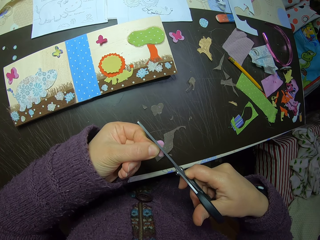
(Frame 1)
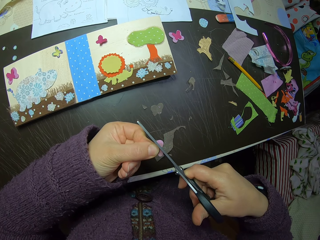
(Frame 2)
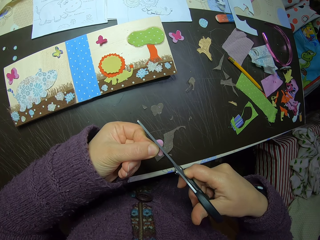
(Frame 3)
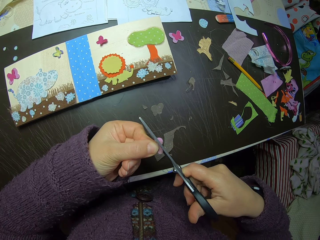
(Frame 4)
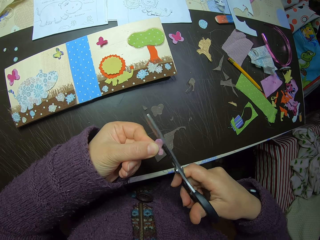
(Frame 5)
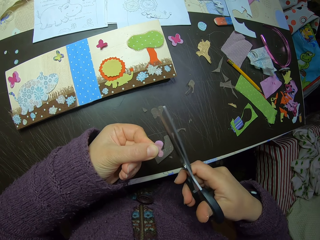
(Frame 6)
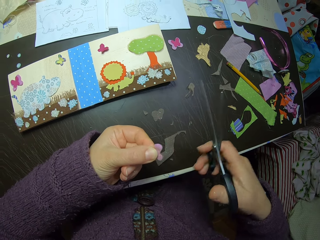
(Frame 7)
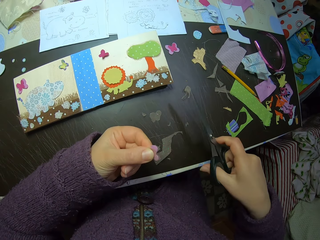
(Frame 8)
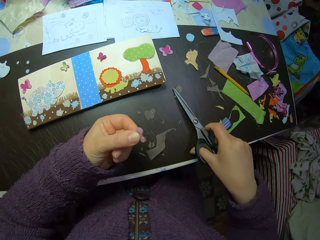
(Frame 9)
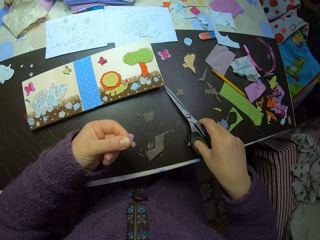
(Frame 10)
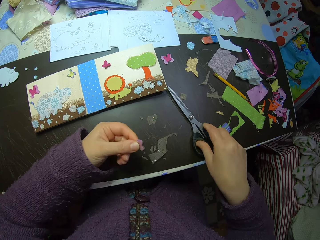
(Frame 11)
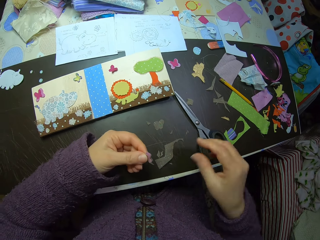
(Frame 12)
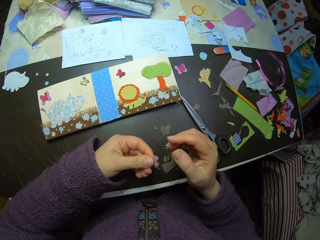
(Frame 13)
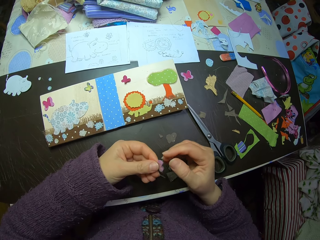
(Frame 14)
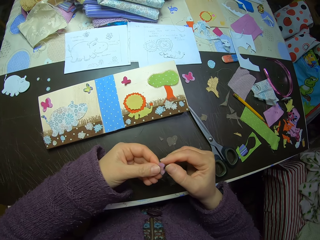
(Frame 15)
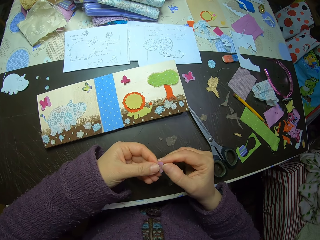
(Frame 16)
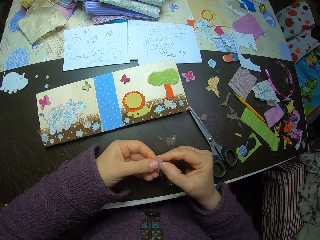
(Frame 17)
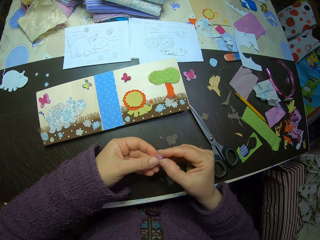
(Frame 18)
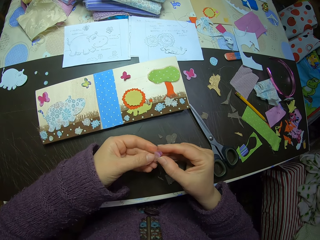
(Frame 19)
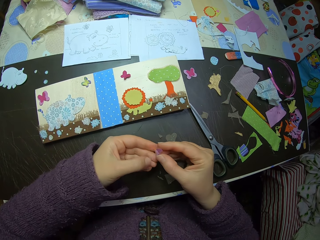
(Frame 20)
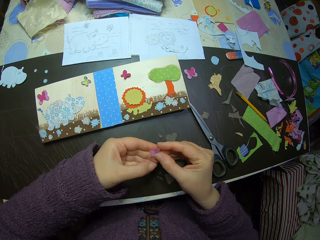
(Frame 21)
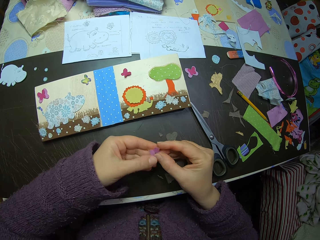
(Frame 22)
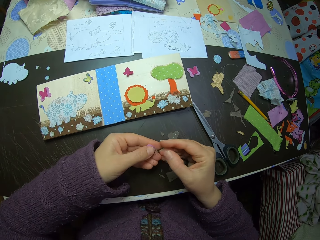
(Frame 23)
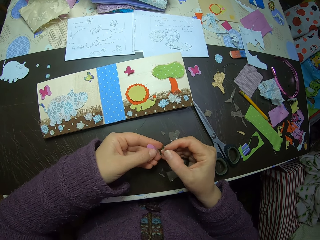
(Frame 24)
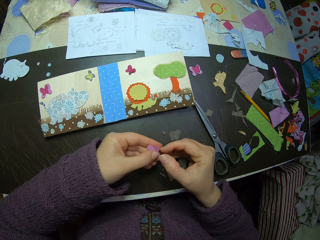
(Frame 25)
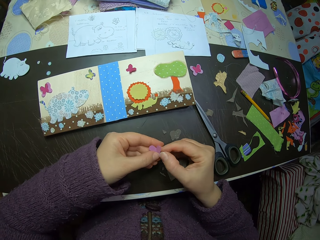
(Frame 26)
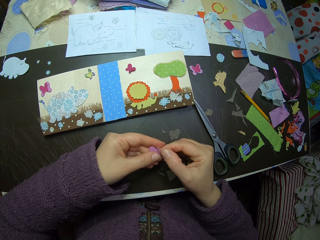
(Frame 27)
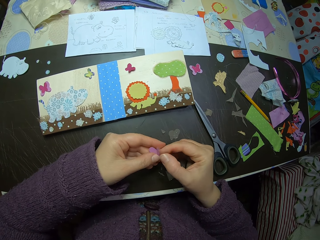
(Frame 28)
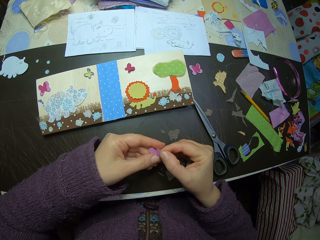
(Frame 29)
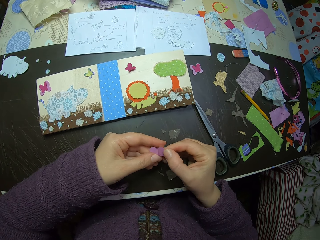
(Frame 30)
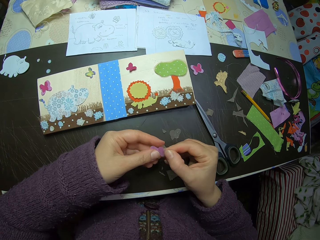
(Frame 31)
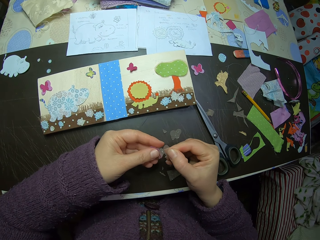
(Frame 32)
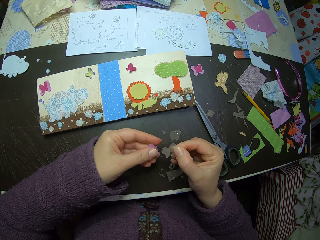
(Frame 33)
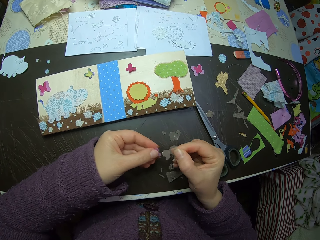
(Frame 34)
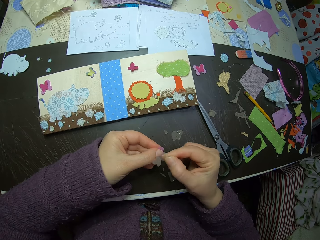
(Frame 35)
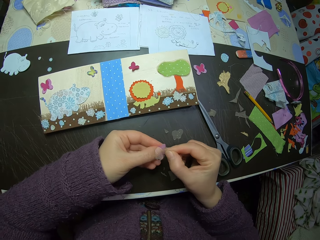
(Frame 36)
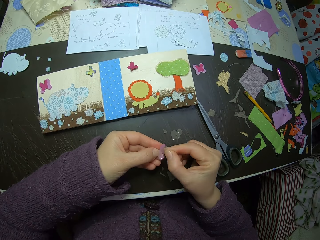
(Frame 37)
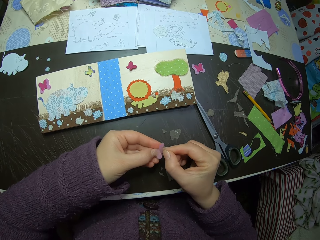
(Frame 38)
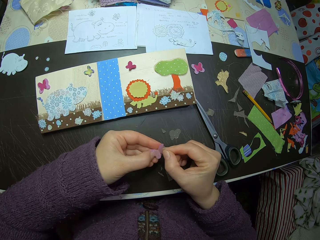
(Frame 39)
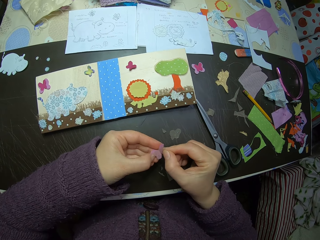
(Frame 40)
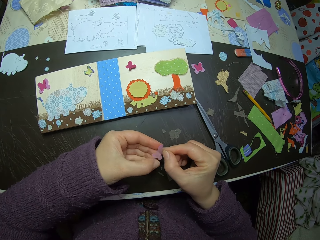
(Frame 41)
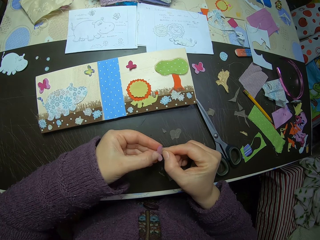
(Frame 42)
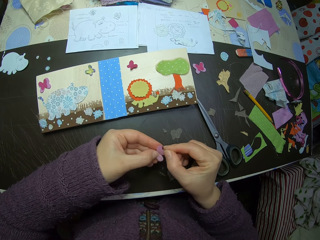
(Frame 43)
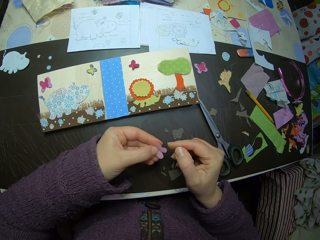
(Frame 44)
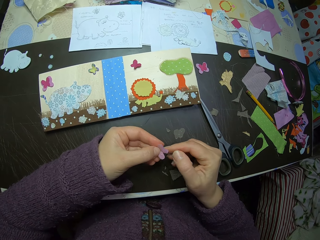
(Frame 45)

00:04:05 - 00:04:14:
The camera wearer drops the scissors on the table. They adjust the sticker and the paper. They put the fiber material on the butterfly shaped paper.

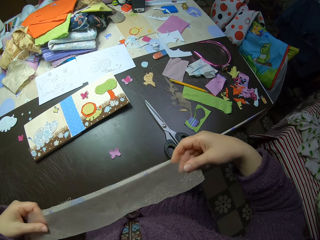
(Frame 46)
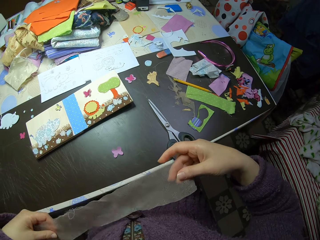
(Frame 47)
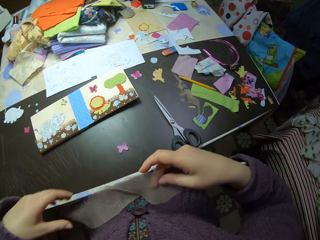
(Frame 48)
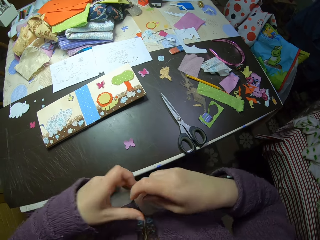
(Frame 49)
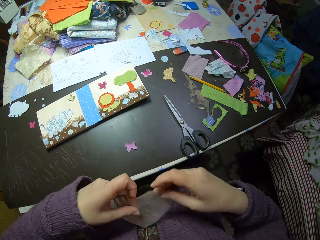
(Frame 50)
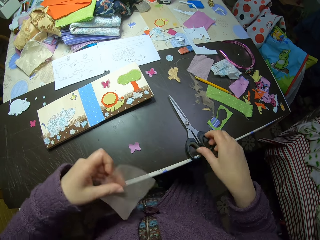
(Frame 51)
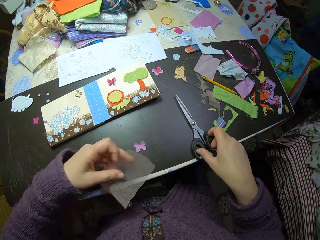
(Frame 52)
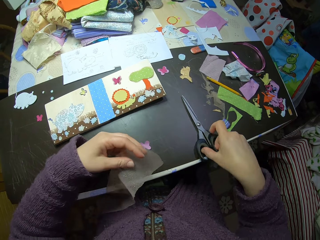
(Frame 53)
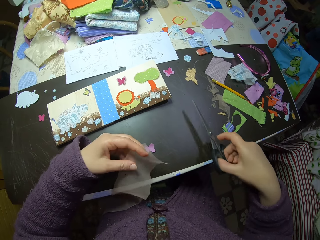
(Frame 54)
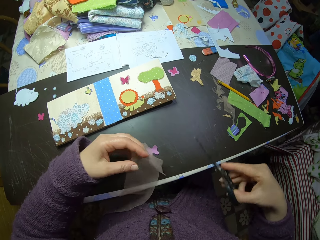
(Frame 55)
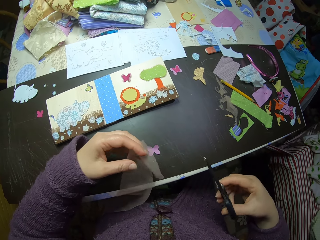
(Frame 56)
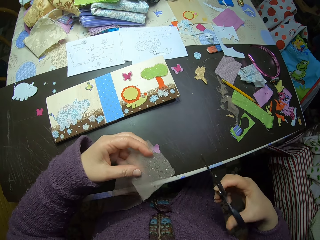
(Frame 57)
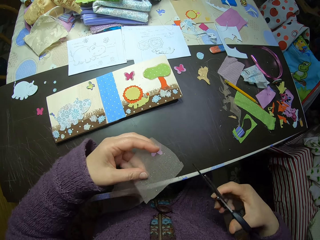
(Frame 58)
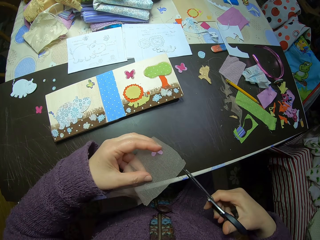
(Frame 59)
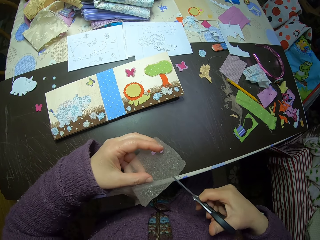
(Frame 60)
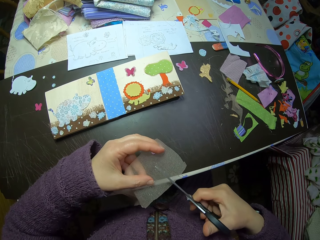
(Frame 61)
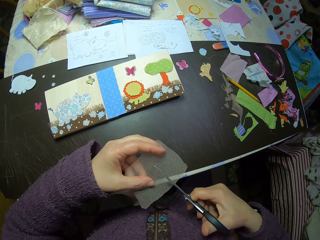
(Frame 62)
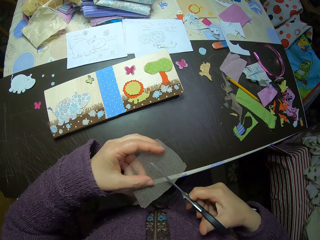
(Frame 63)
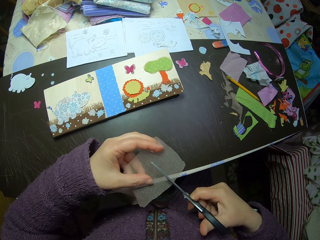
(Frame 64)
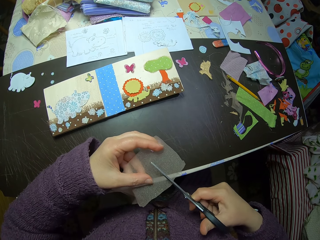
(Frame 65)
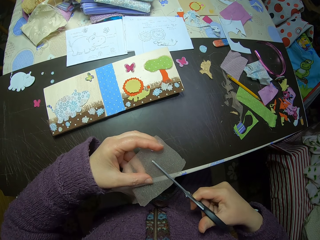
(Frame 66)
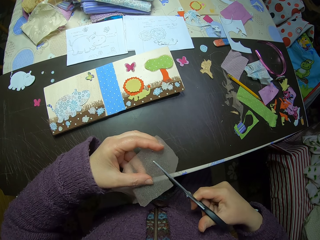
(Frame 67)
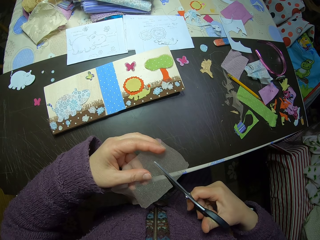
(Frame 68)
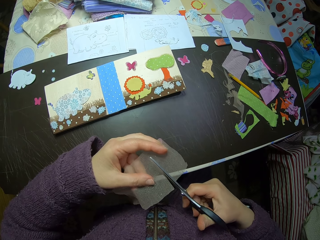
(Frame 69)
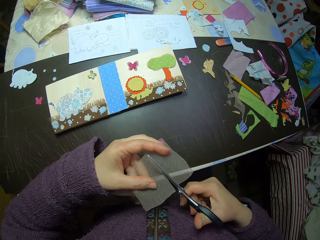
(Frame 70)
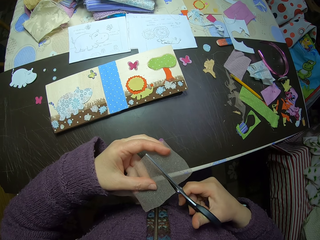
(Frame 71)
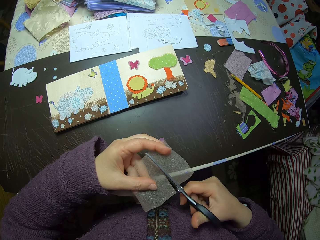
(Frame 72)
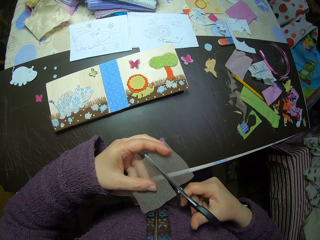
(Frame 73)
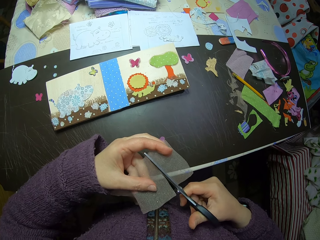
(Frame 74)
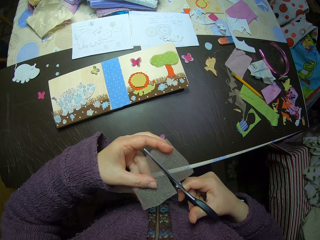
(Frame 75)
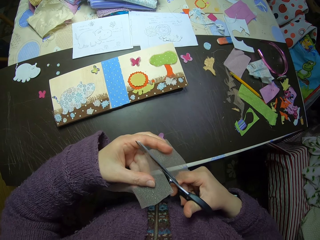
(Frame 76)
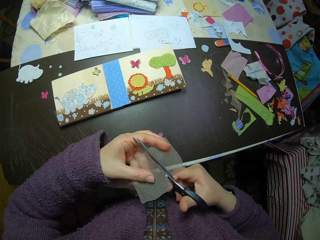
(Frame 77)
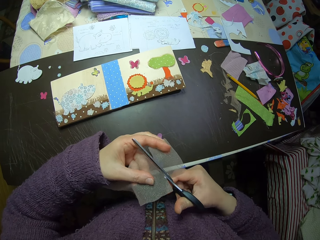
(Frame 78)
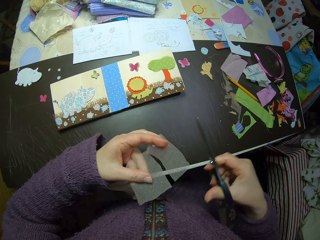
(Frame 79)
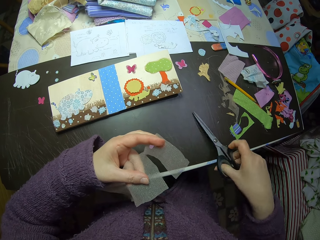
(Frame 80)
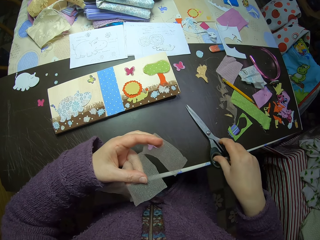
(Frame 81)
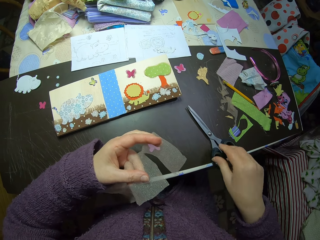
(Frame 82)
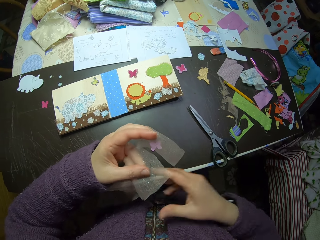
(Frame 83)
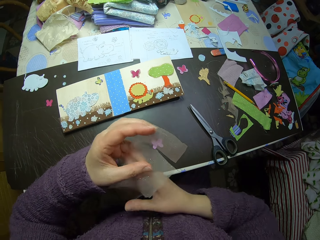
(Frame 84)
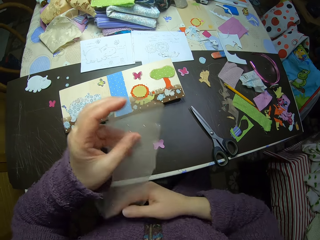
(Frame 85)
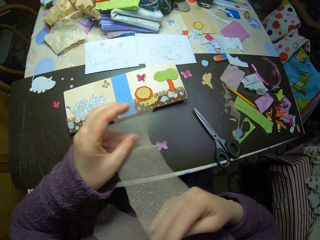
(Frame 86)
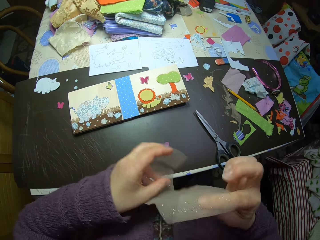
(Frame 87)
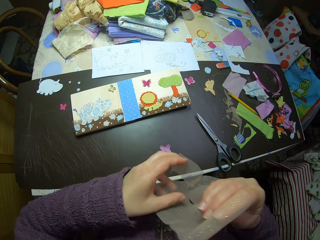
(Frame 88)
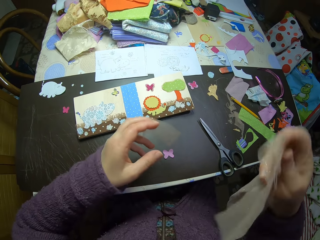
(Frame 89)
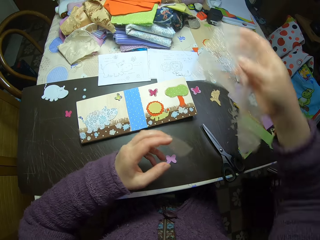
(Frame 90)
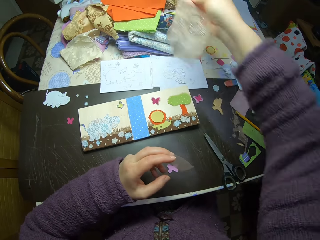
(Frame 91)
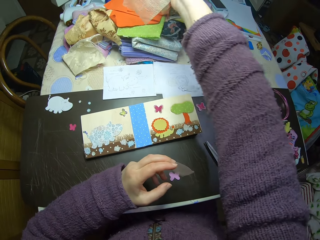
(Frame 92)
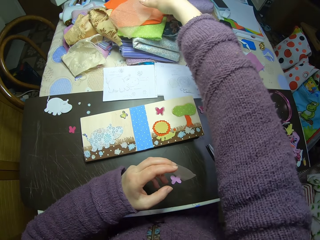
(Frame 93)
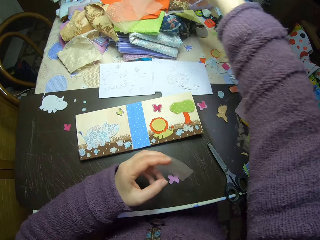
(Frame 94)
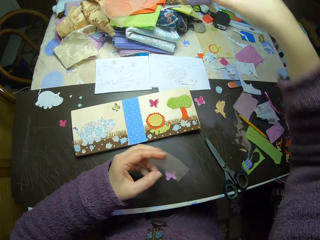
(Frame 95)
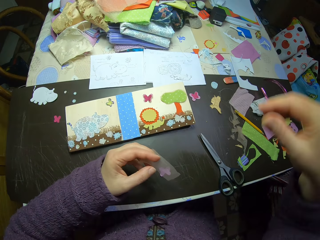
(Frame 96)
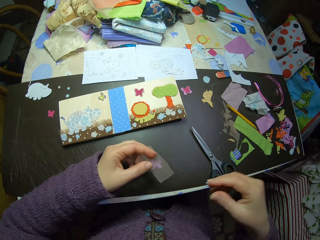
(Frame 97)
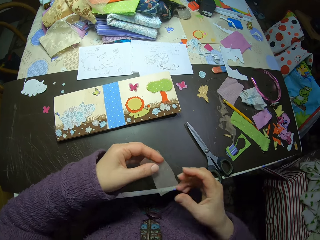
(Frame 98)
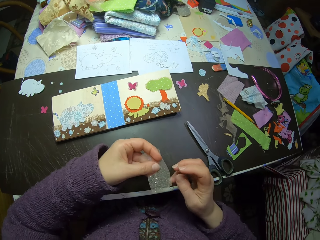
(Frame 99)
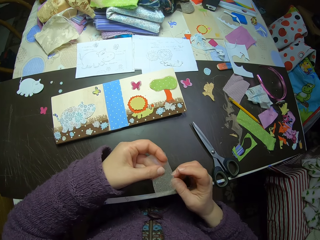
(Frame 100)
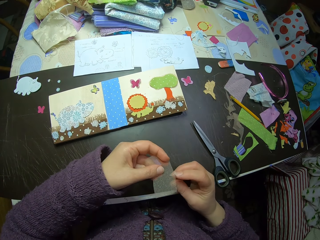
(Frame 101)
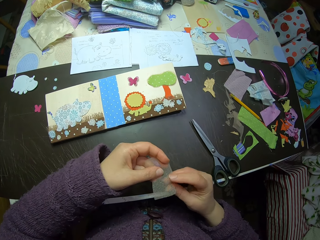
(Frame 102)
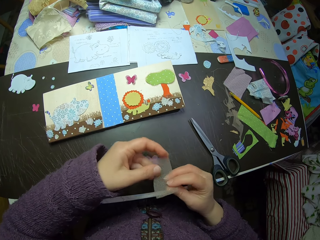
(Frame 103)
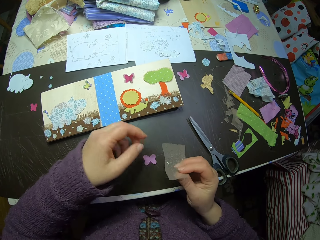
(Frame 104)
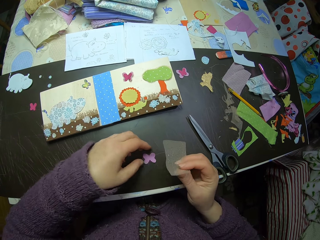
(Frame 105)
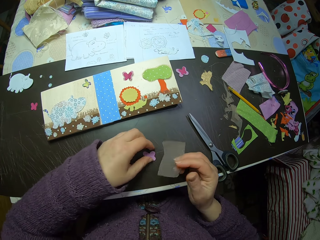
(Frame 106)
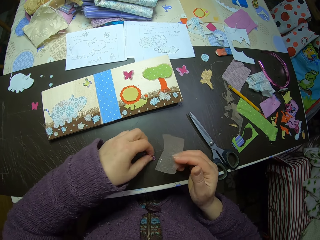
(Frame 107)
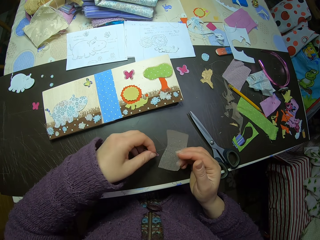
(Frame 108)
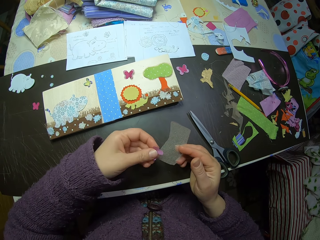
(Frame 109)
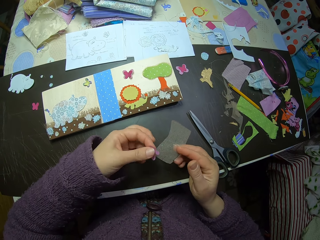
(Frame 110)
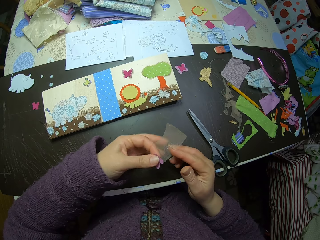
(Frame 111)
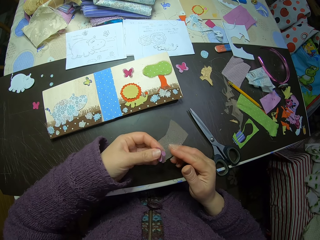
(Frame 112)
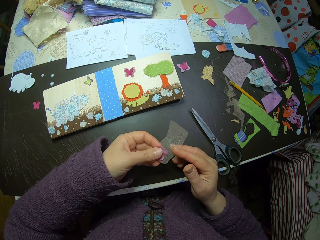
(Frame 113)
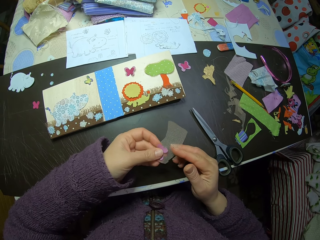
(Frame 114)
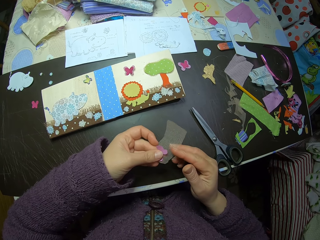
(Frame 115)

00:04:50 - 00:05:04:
The camera wearer picks up a pair of scissors. She cuts the fiber material or fabric. She puts the scissors on the table. She folds the other fiber material. She puts the fabric on top of other fabrics on the table. She switches the fiber material from her left hand to her right hand. She picks up the butterfly shaped paper or butterfly paper cutting on the table.
